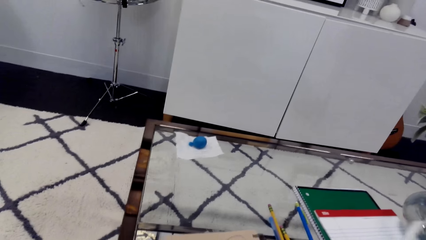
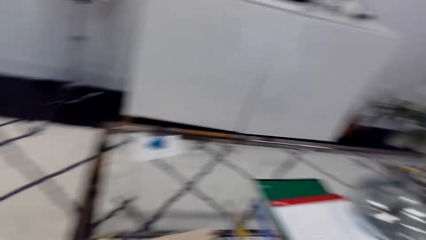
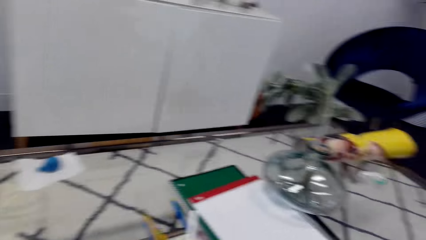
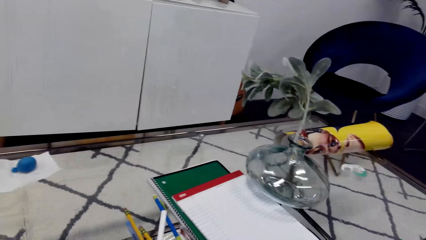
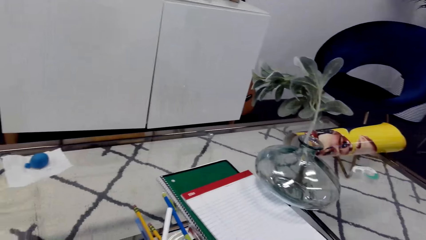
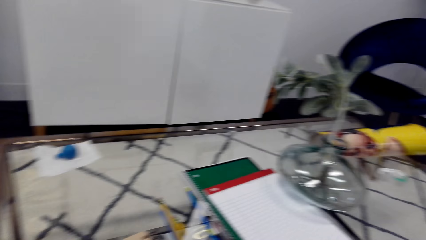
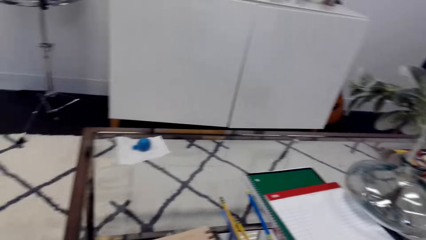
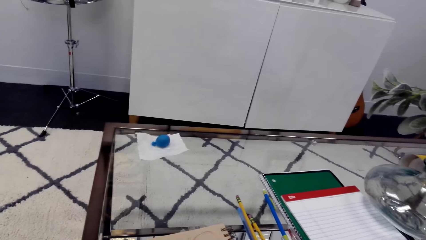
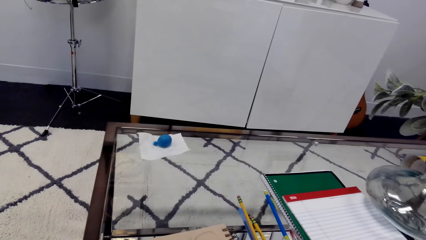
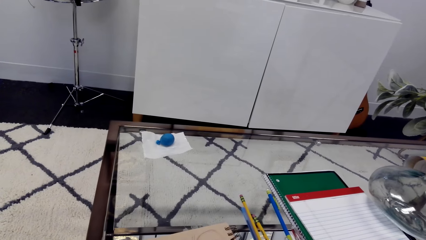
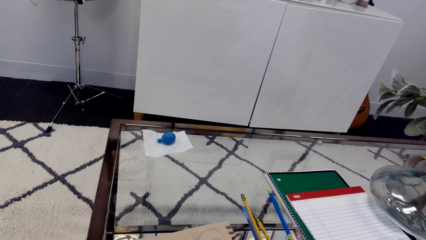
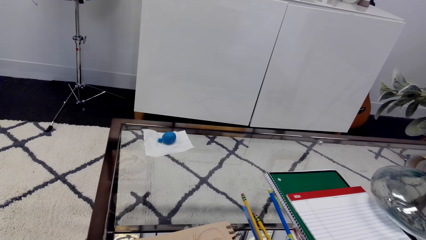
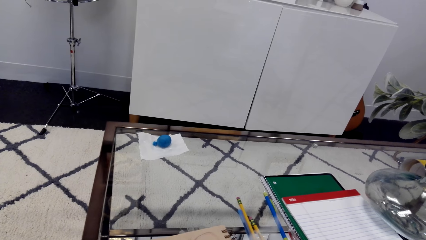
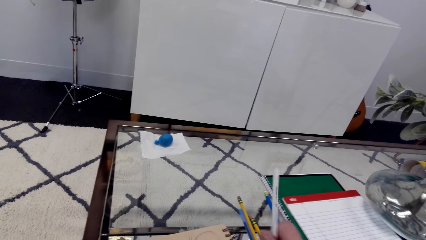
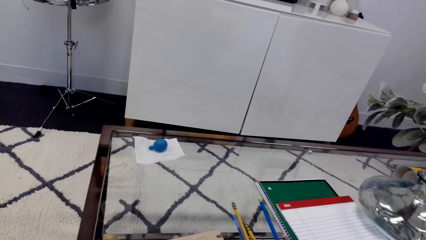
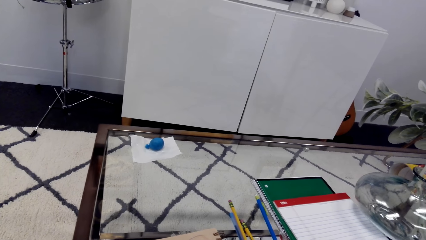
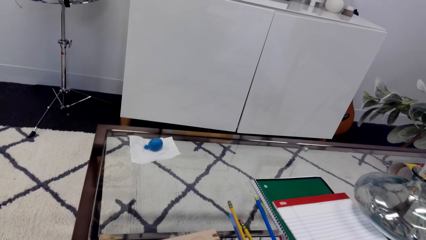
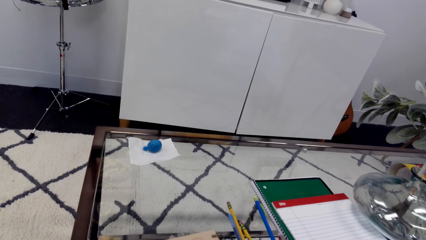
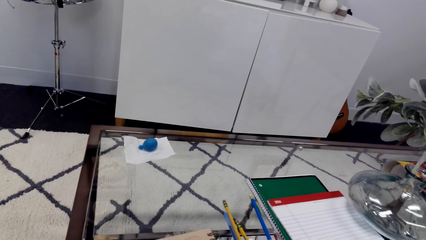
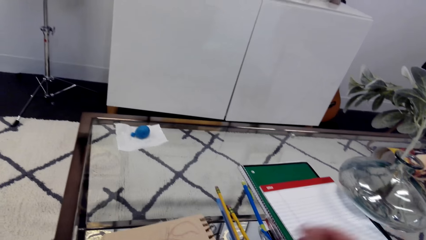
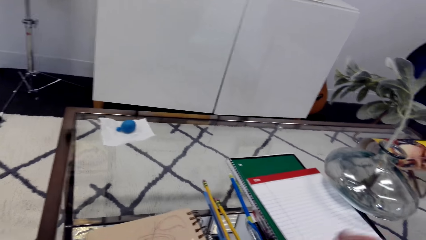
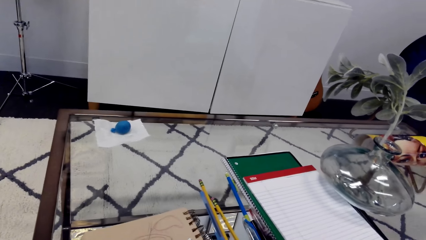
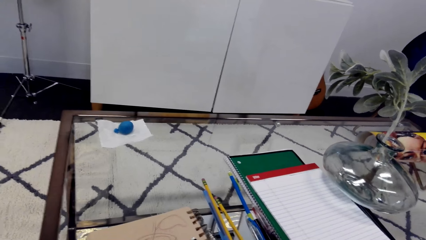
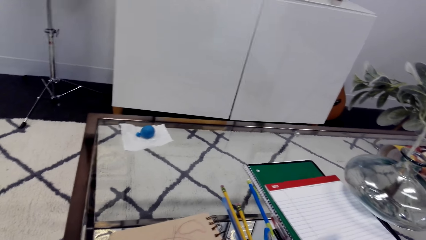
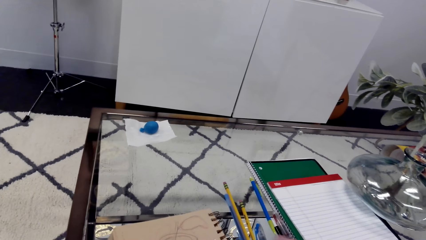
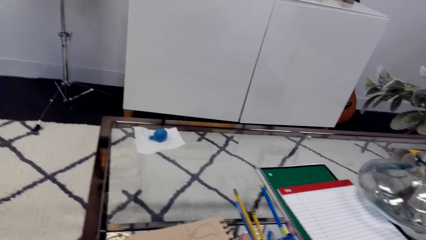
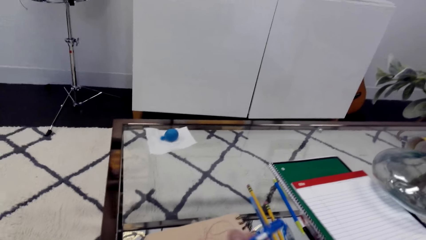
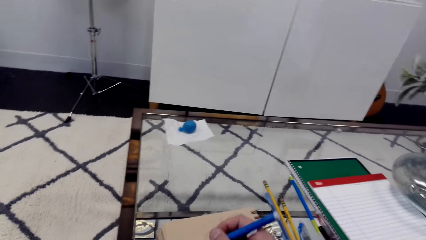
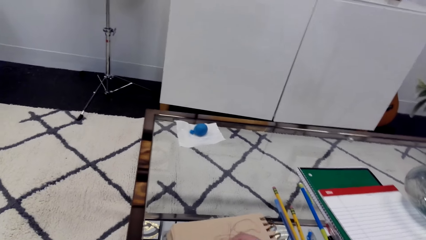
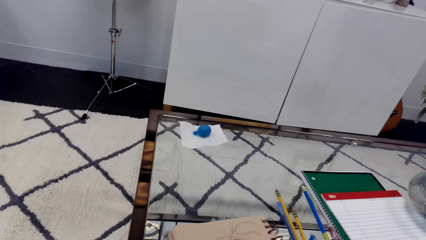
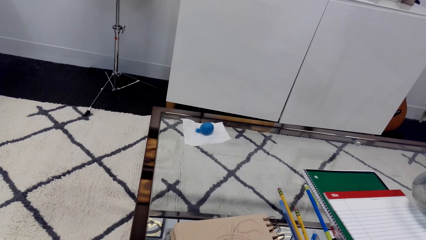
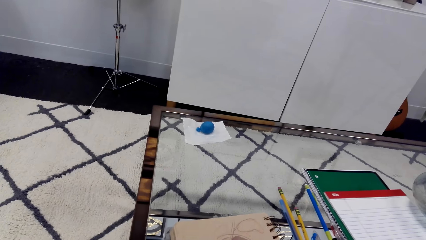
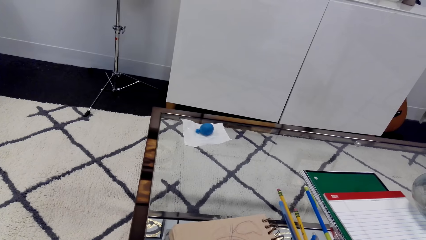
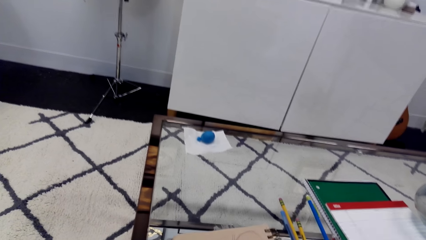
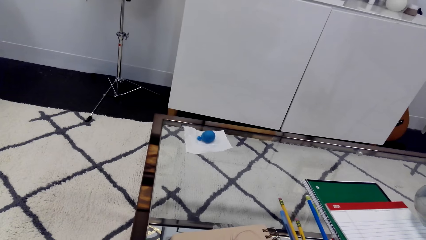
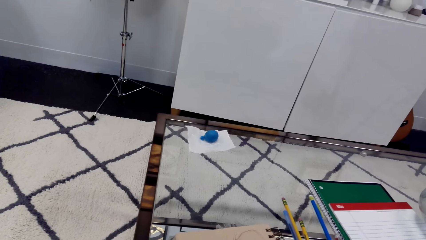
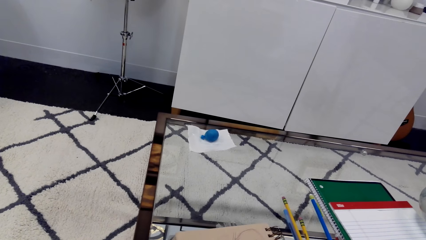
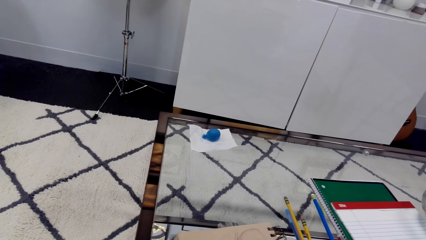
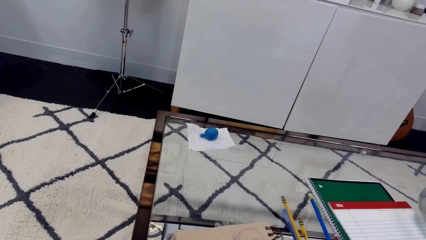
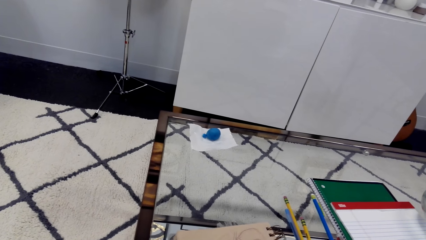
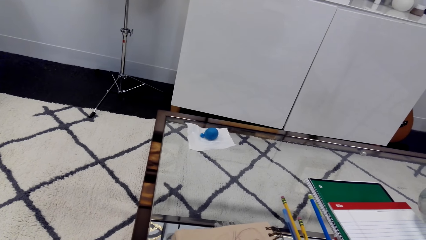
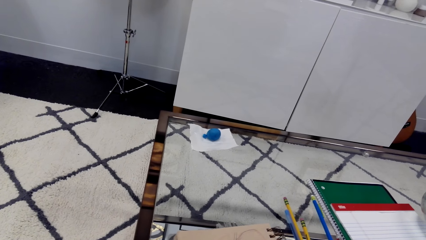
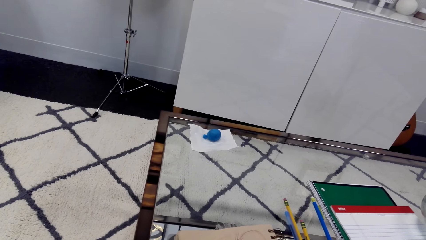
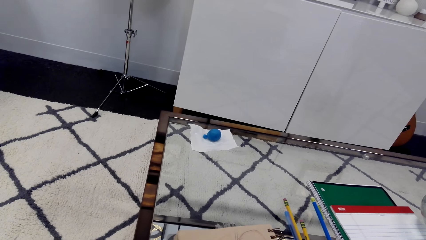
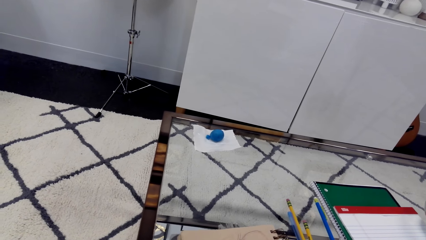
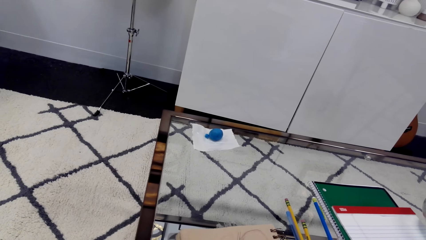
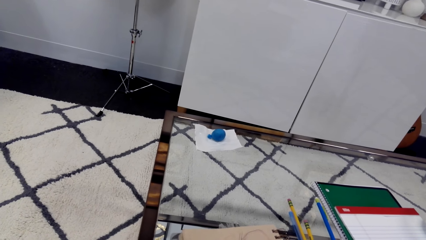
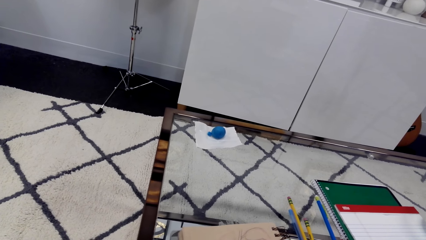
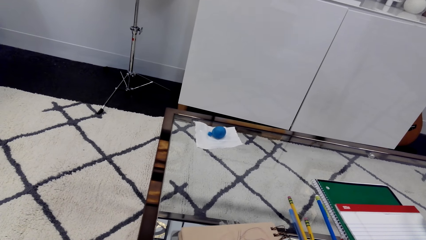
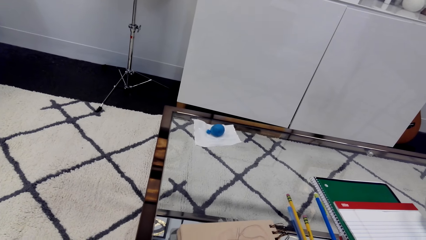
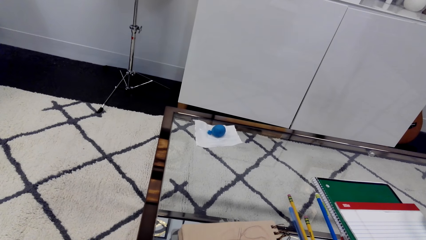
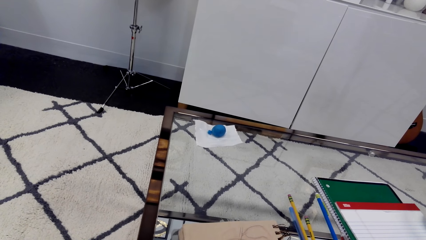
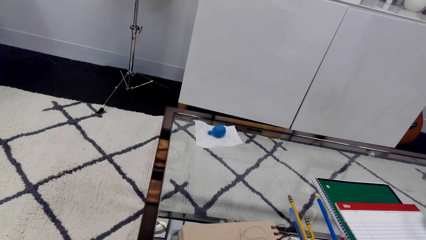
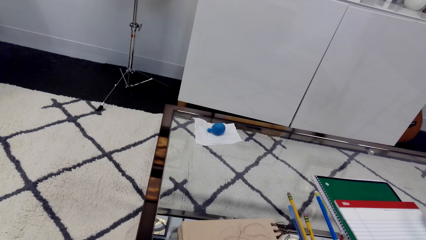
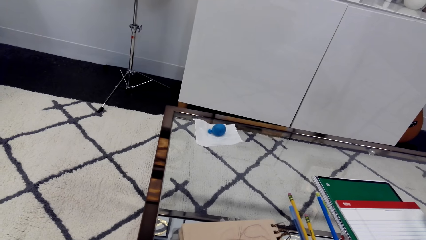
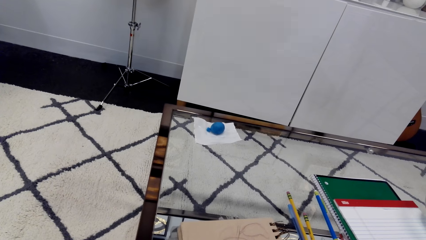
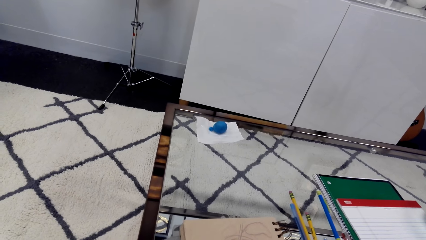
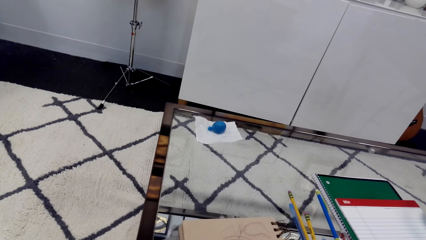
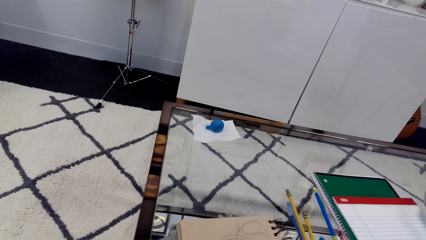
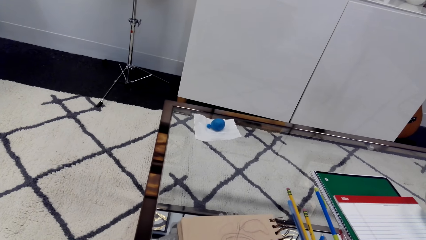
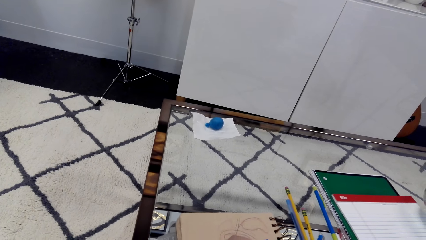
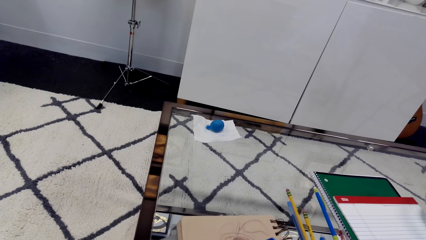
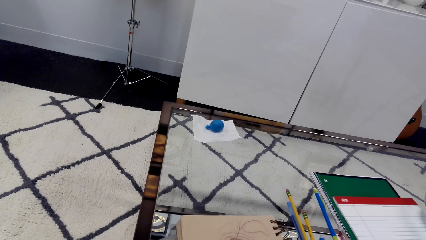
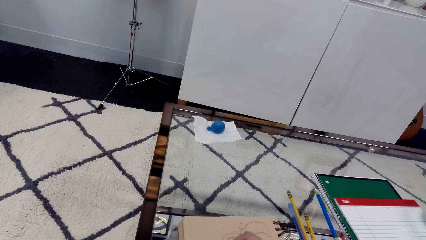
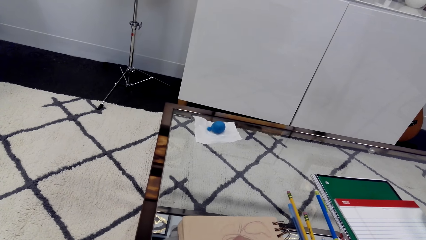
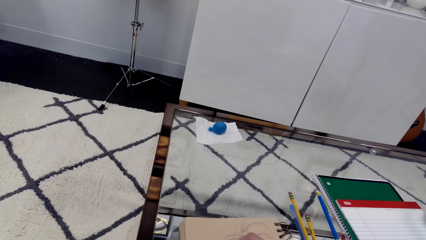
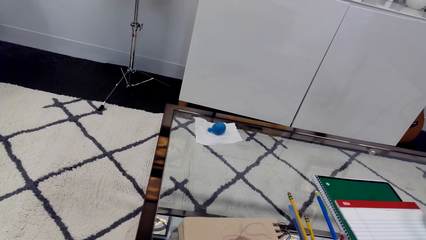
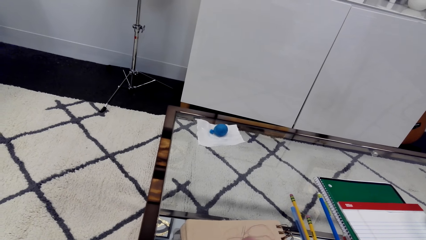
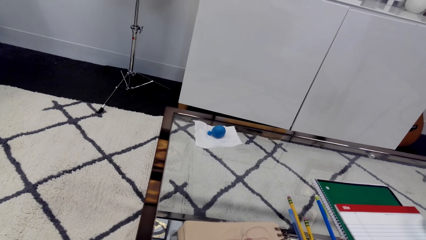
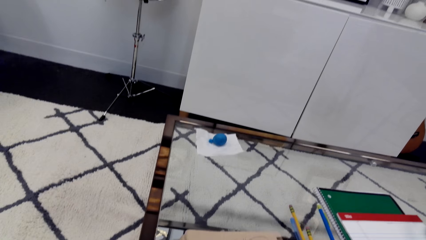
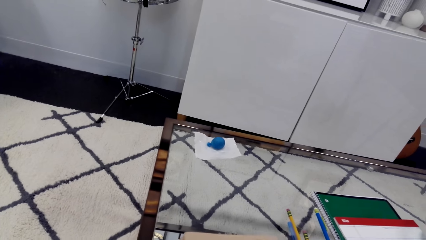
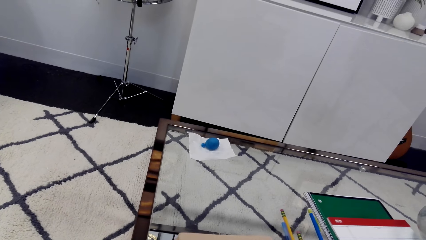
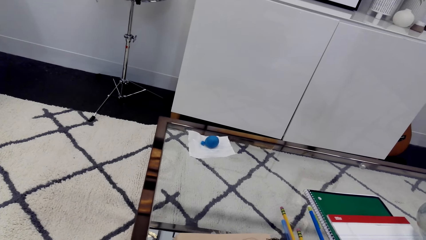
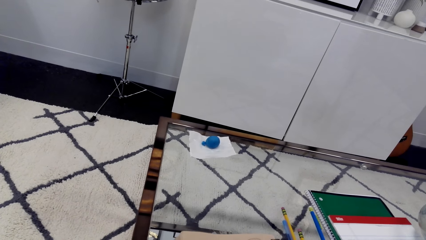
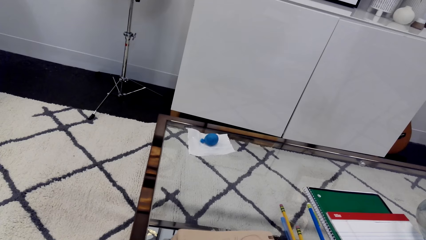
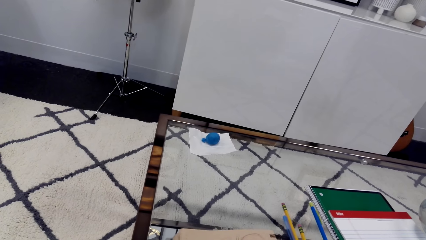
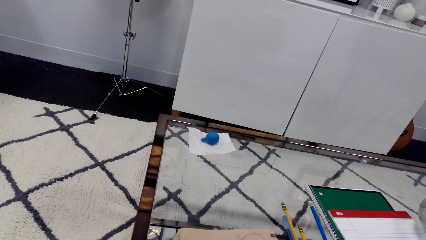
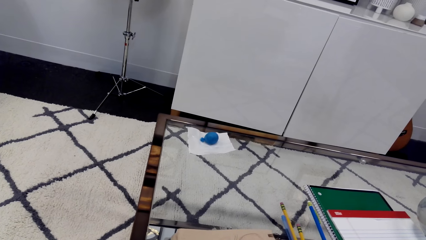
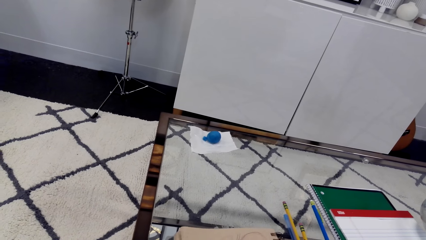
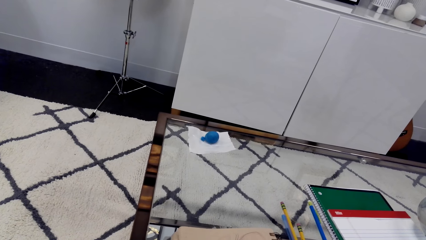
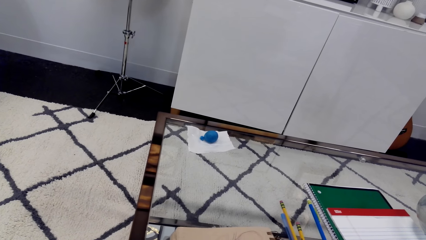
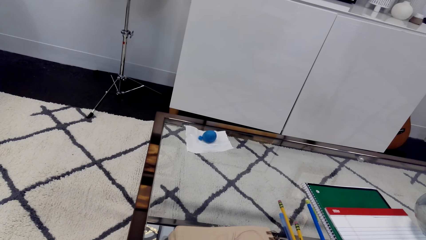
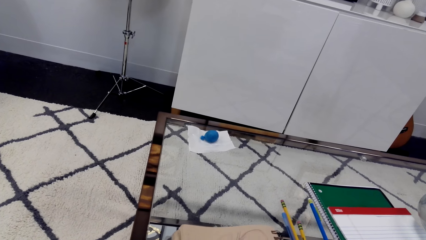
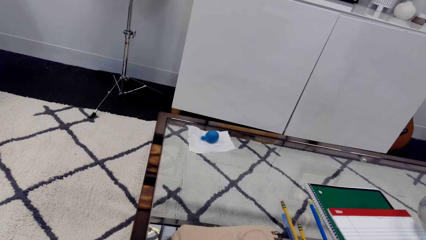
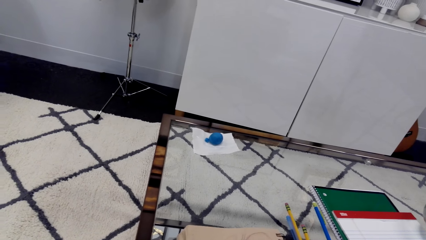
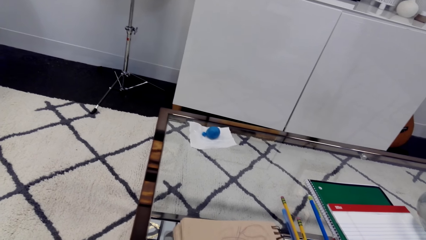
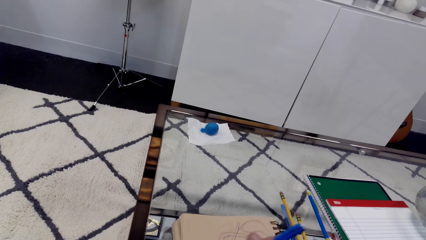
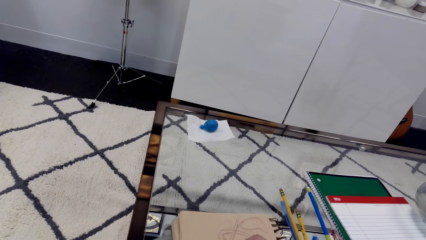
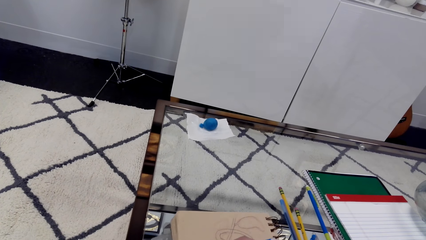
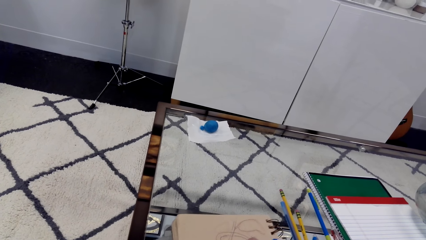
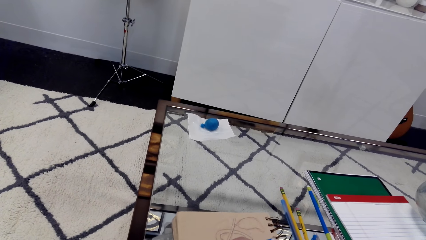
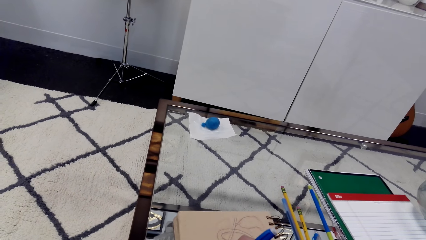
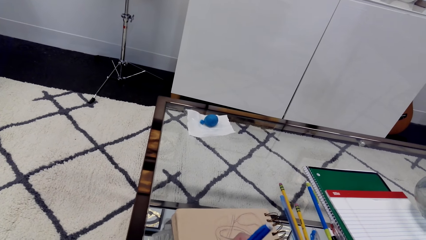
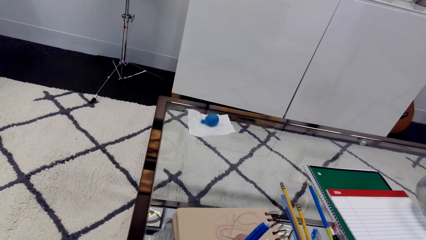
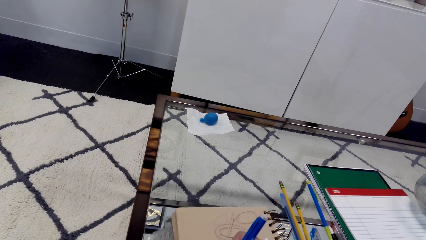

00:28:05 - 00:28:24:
The camera wearer holds the pencil in his hand. He drops the pencil on the table. He takes the pencil. He draws on the book using the pencil.
